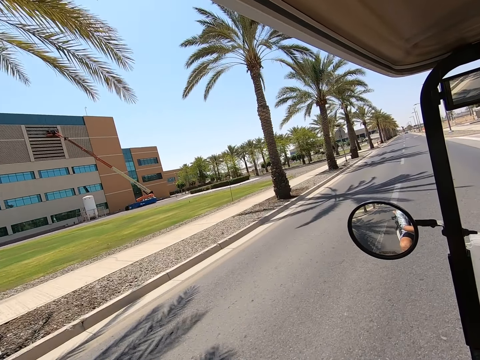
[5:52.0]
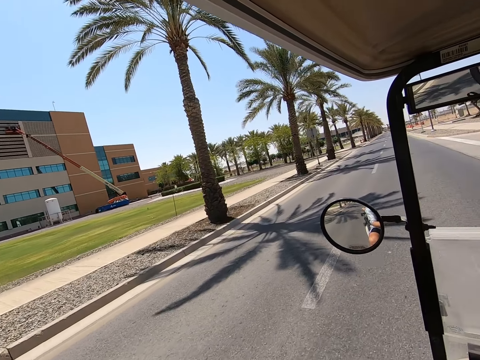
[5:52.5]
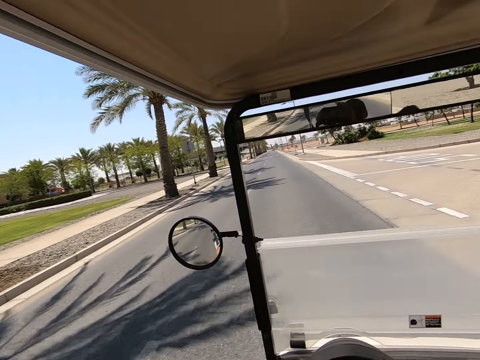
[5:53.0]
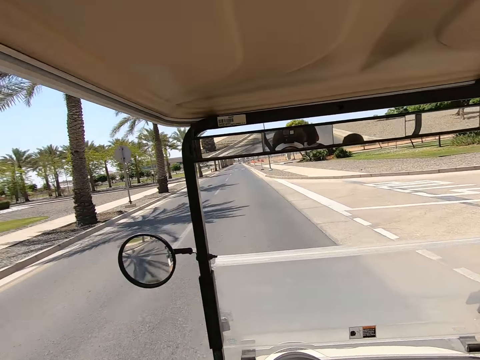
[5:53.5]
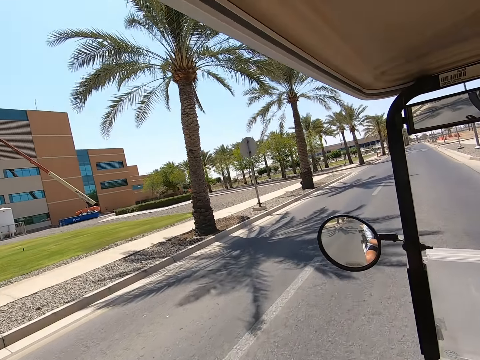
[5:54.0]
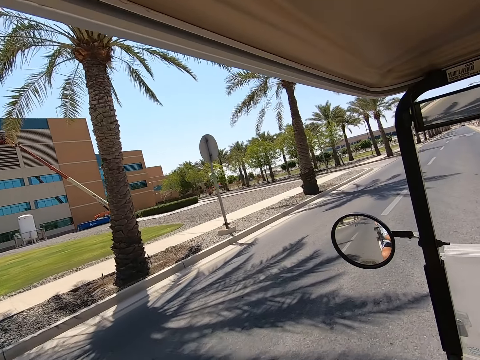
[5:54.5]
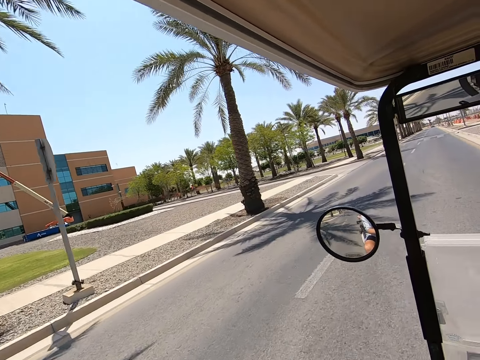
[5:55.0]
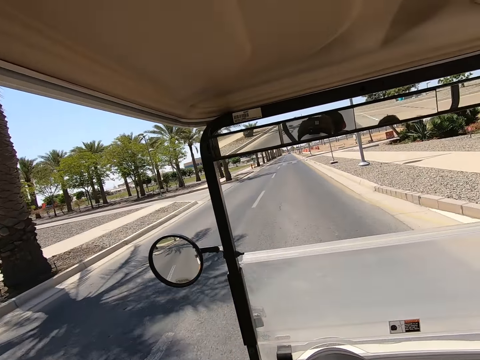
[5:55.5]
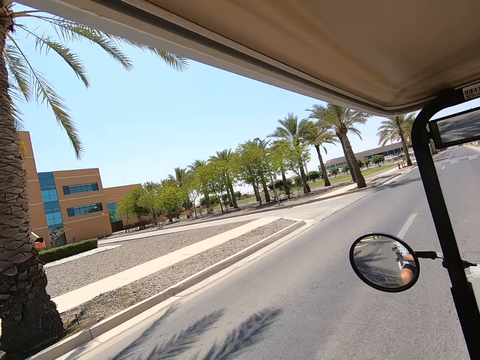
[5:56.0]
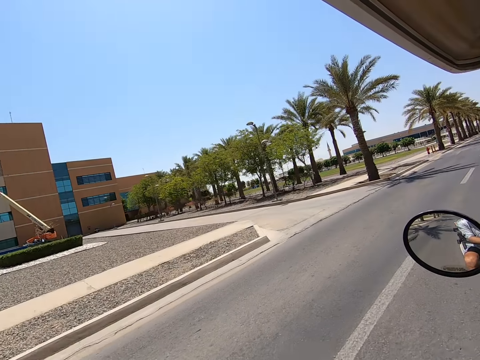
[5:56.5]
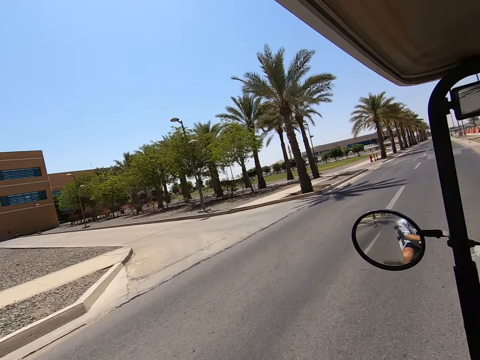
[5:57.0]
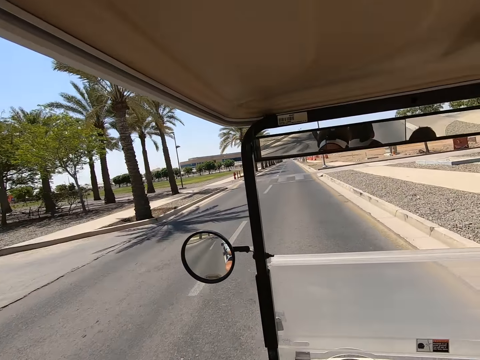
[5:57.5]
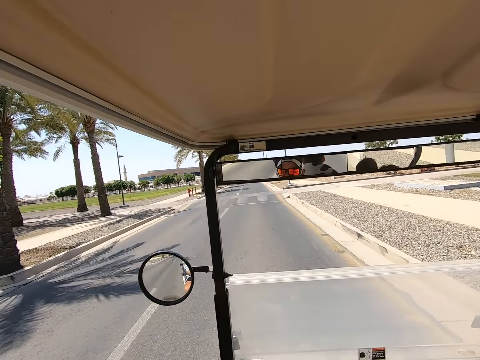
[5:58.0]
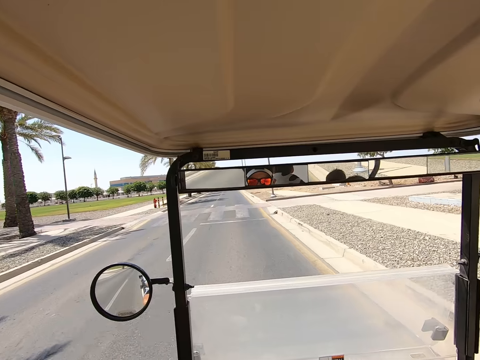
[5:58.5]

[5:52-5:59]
The camera wearer looks around.

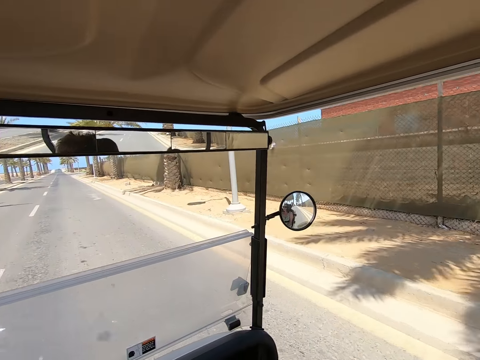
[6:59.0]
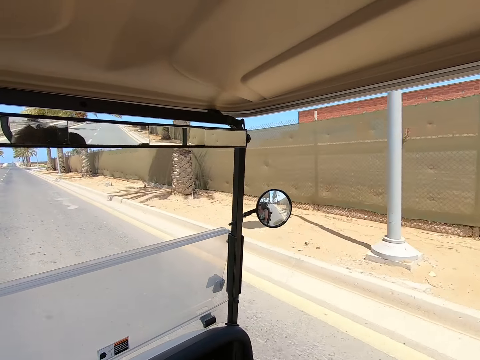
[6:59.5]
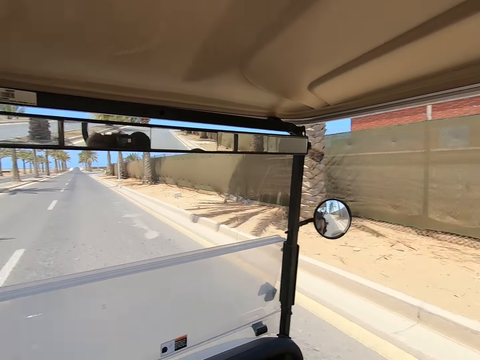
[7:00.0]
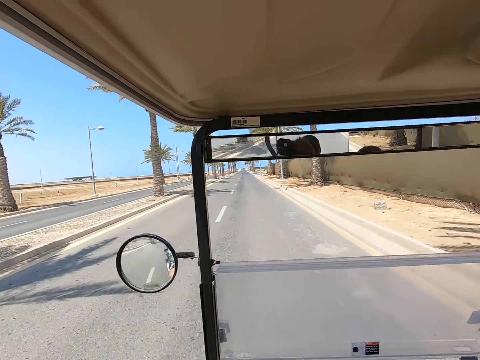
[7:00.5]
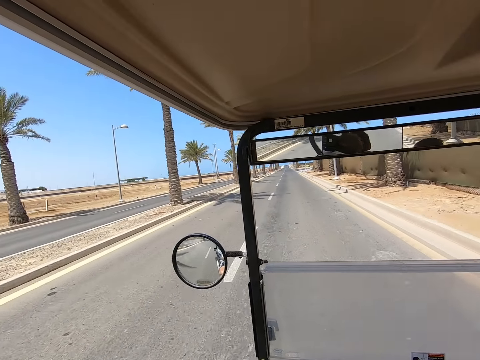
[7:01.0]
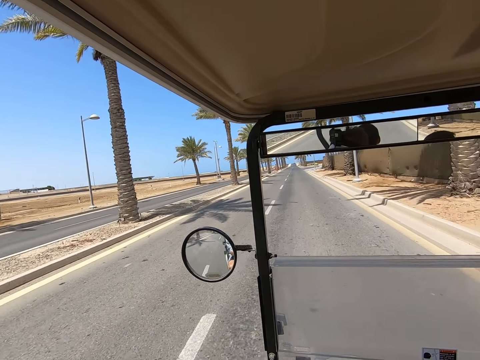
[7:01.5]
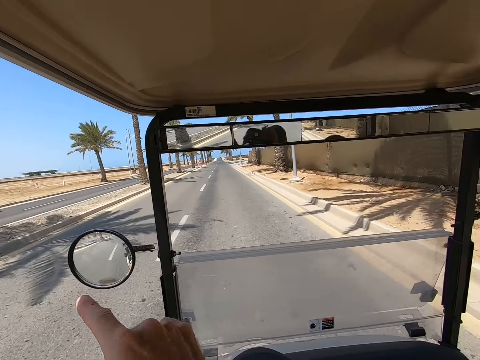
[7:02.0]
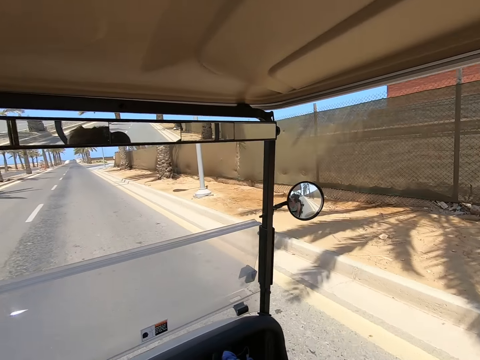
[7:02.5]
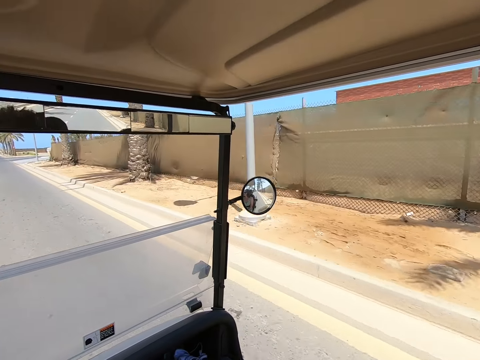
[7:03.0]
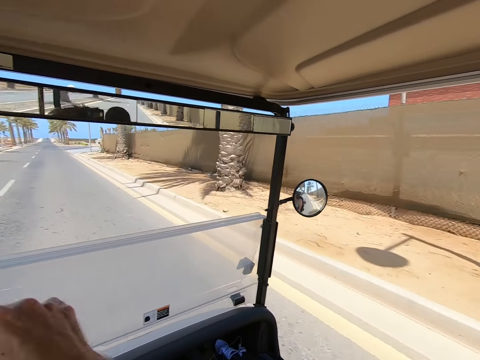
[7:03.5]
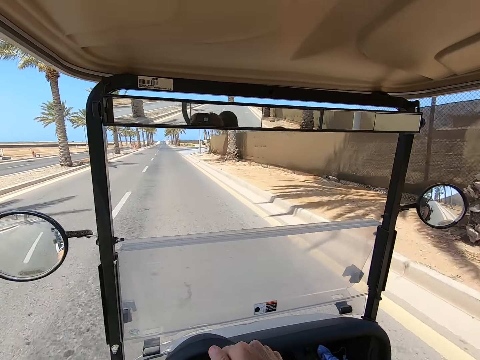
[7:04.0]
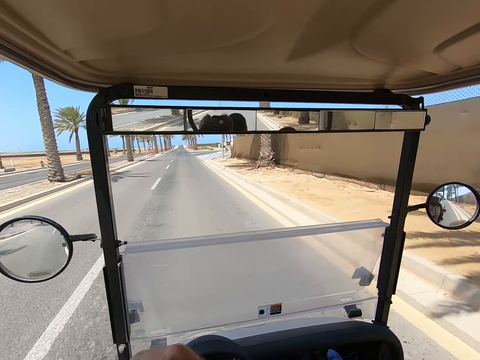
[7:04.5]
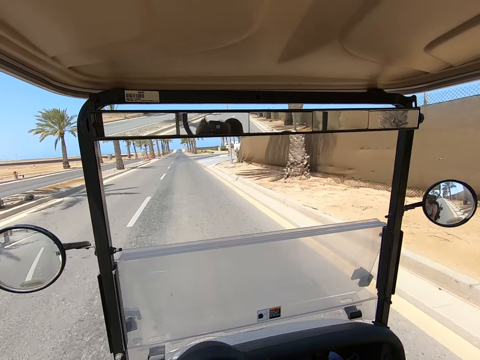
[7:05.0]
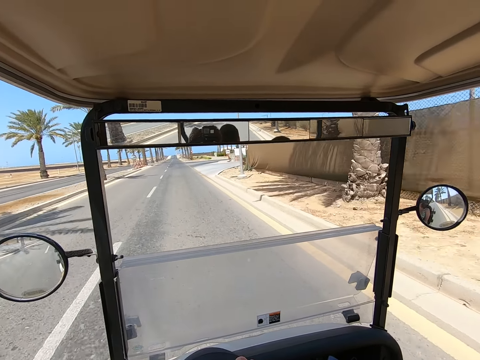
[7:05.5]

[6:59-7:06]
The camera wearer moves his hands while driving.

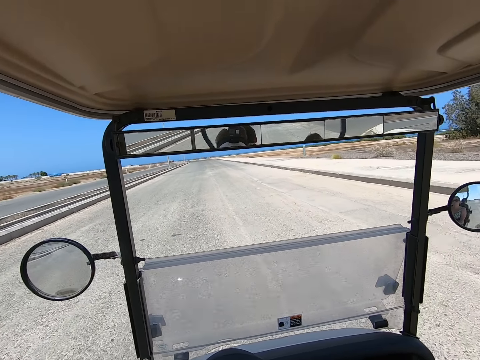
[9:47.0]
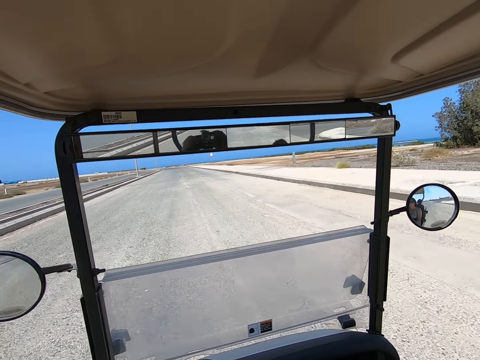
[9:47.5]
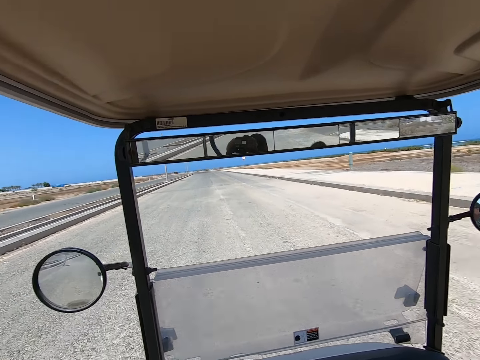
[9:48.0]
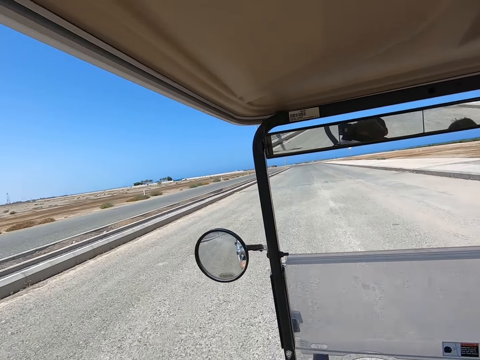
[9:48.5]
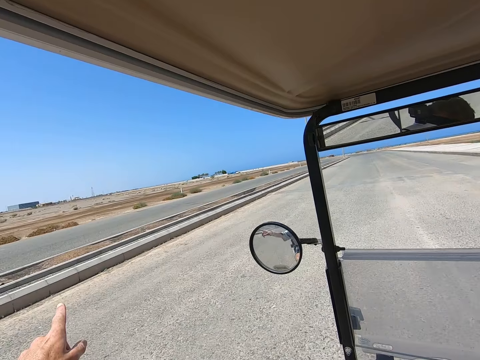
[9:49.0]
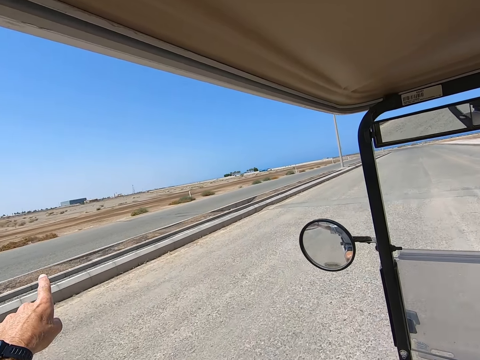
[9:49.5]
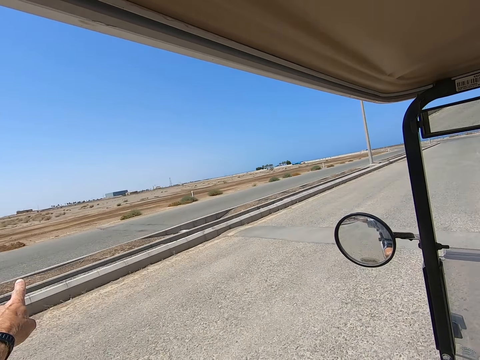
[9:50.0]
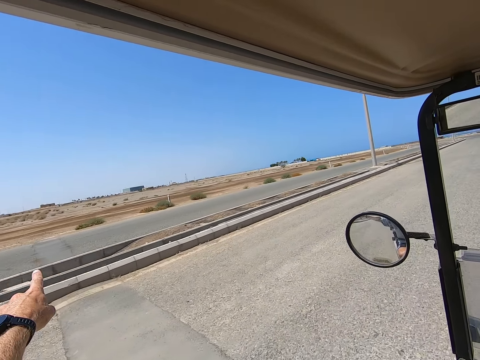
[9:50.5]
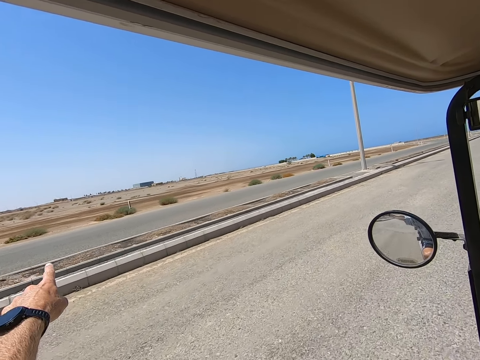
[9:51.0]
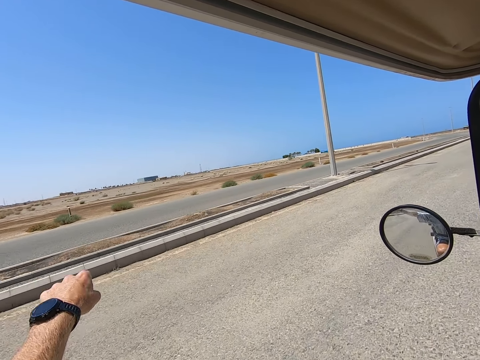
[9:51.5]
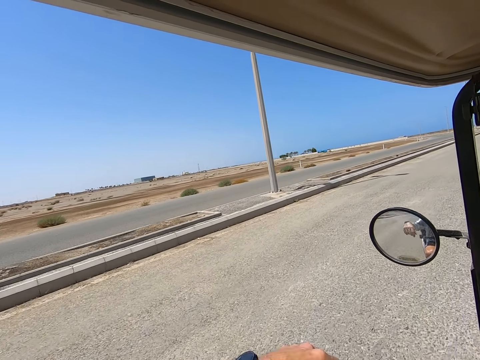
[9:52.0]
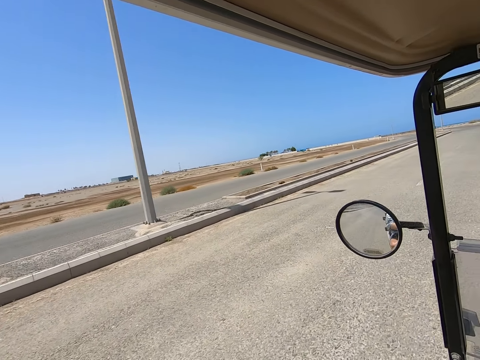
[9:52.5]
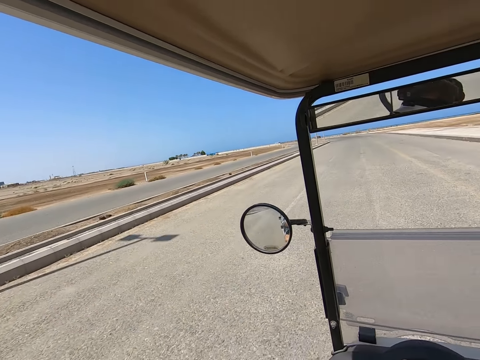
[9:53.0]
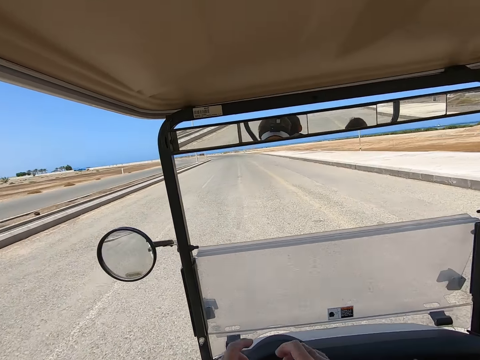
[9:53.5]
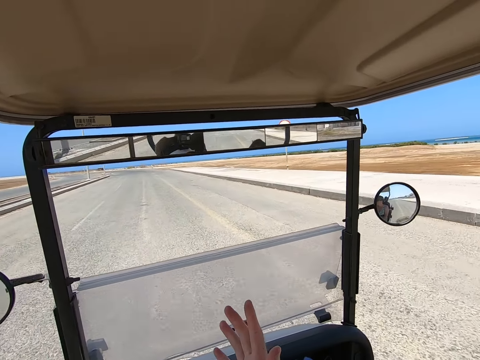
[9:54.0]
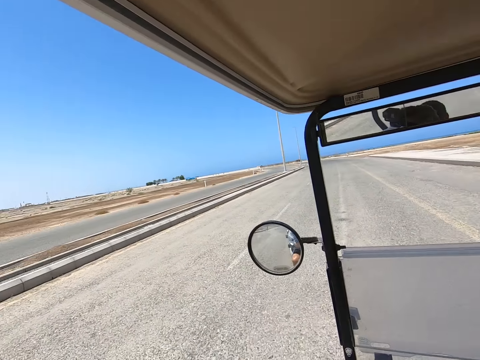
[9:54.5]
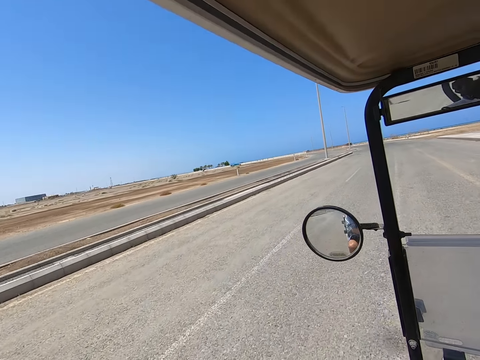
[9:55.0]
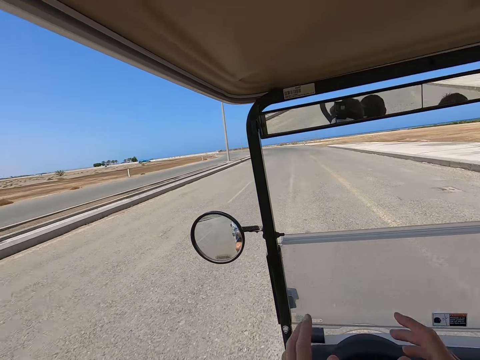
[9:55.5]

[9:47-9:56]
The camera wearer points with his left finger while driving. He gestures with the right finger.

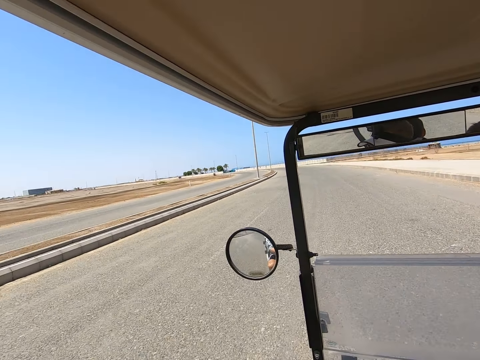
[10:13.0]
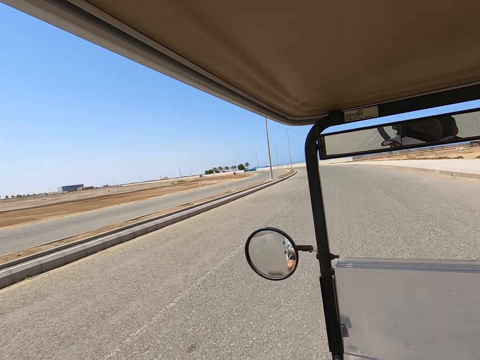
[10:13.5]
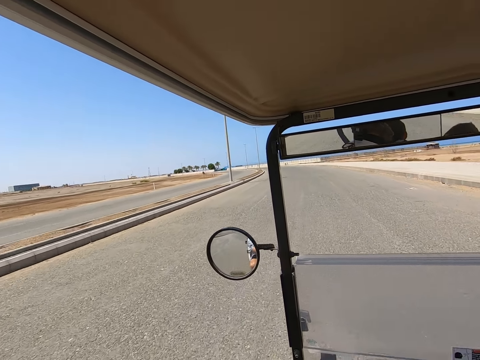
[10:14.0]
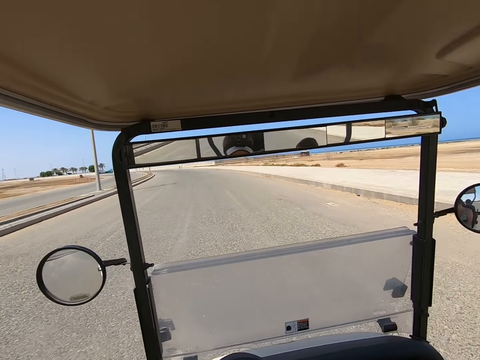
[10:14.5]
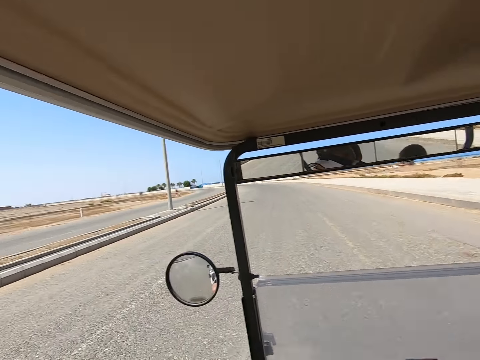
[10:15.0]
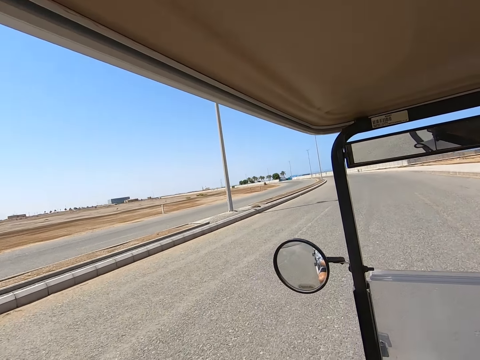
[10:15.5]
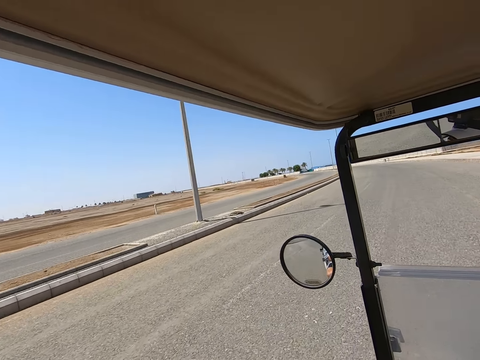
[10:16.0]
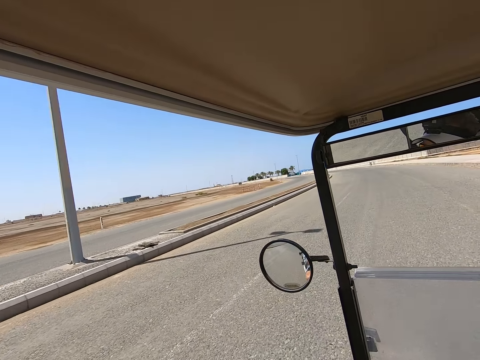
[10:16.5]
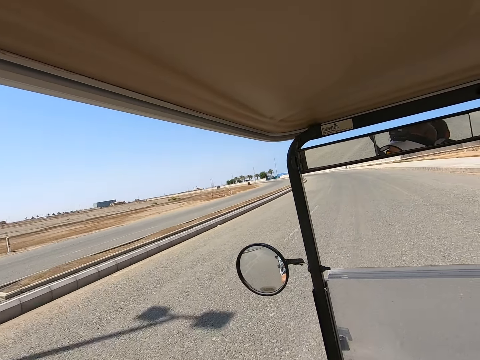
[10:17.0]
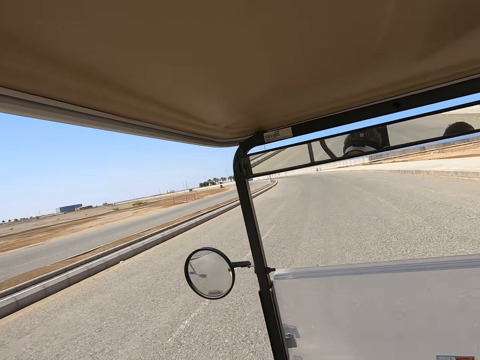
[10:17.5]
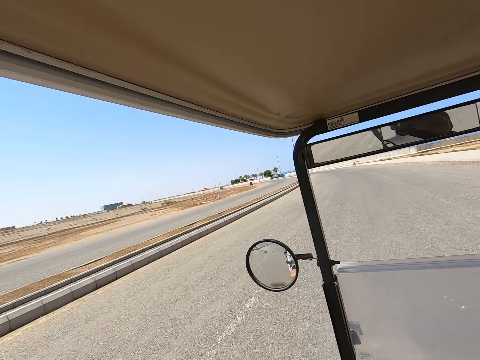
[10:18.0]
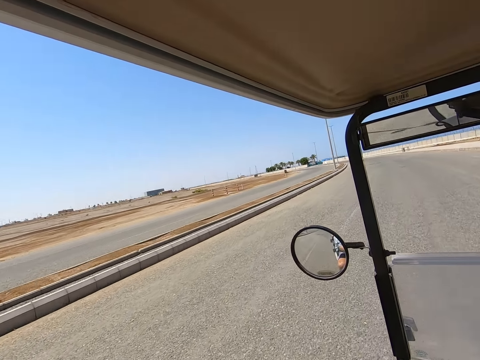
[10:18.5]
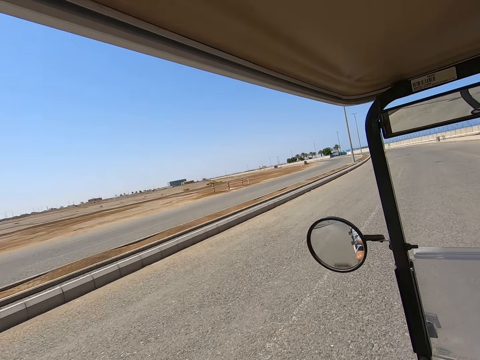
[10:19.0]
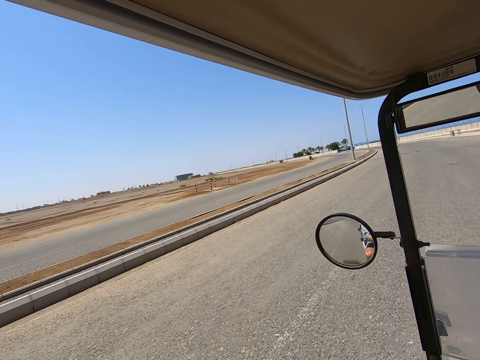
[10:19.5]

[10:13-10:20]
The camera wearer looks around.
